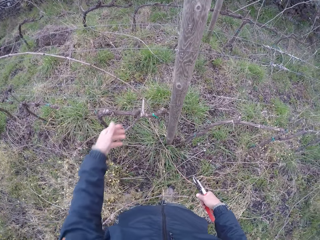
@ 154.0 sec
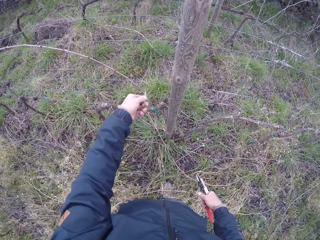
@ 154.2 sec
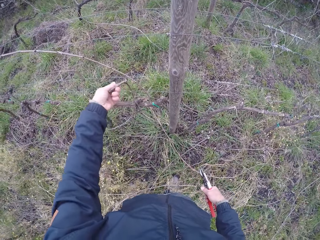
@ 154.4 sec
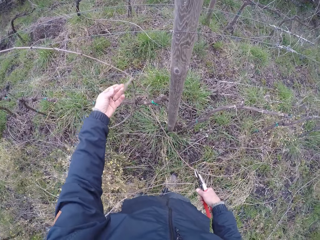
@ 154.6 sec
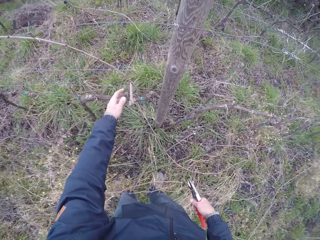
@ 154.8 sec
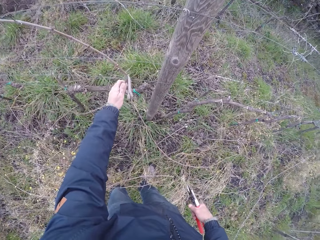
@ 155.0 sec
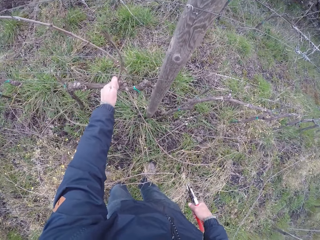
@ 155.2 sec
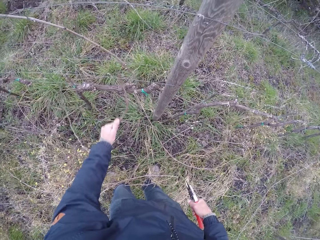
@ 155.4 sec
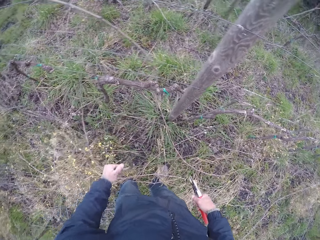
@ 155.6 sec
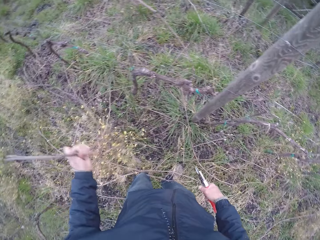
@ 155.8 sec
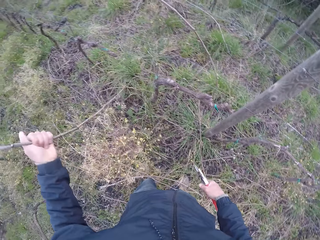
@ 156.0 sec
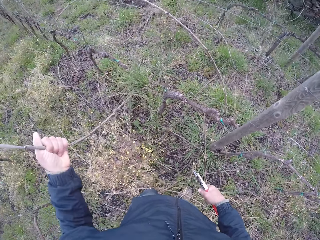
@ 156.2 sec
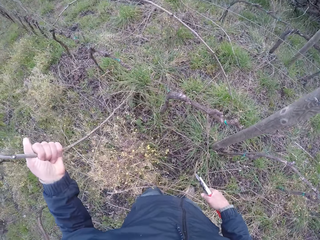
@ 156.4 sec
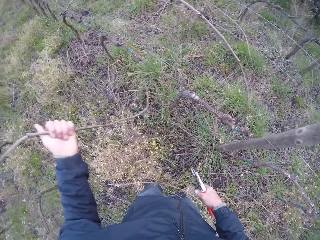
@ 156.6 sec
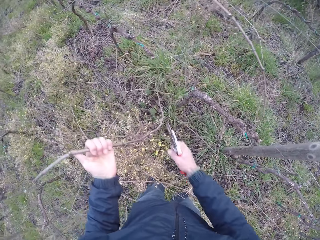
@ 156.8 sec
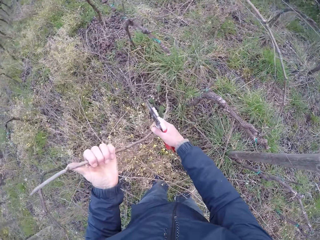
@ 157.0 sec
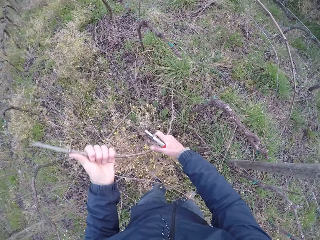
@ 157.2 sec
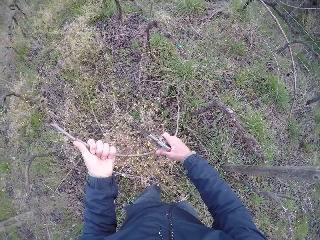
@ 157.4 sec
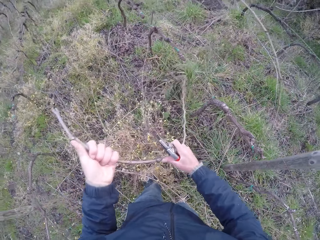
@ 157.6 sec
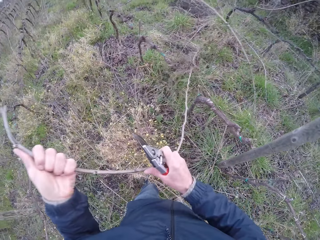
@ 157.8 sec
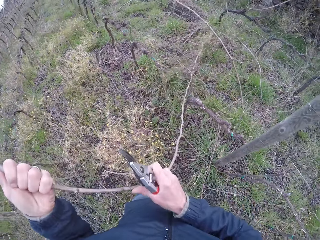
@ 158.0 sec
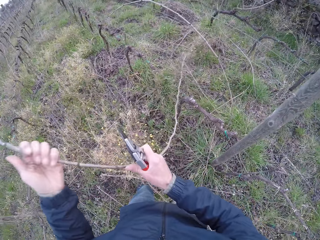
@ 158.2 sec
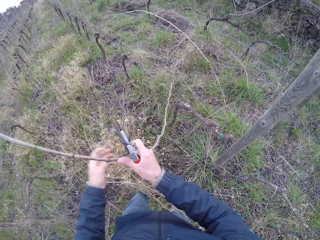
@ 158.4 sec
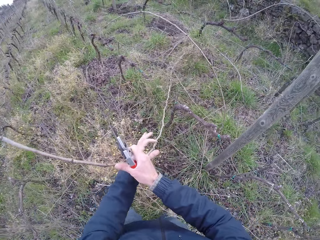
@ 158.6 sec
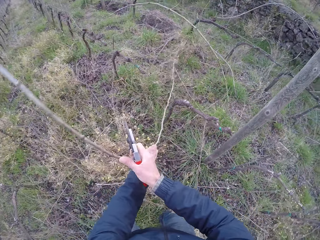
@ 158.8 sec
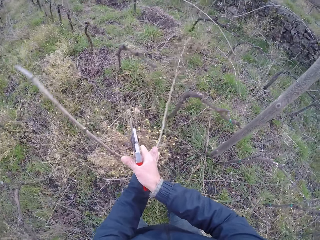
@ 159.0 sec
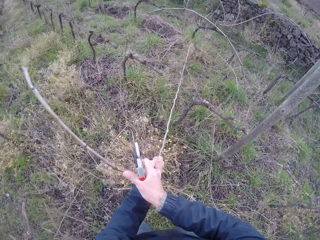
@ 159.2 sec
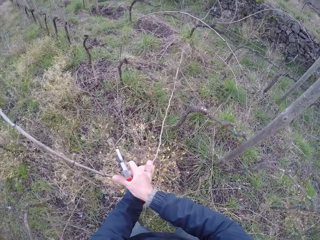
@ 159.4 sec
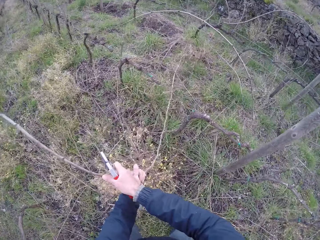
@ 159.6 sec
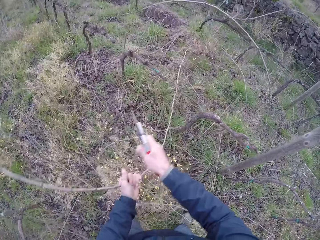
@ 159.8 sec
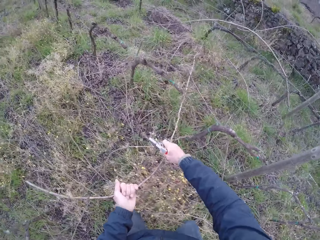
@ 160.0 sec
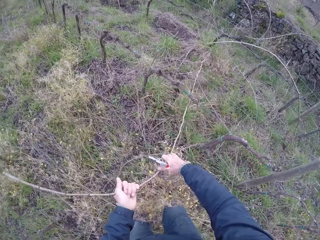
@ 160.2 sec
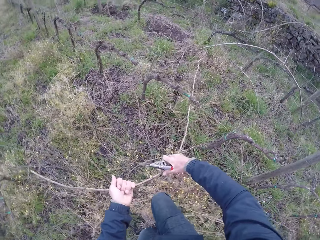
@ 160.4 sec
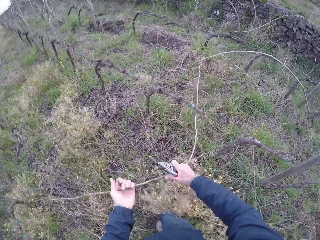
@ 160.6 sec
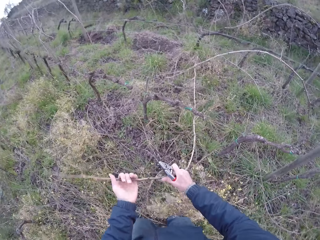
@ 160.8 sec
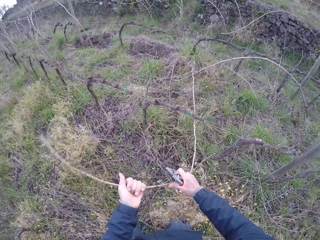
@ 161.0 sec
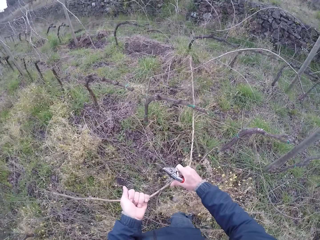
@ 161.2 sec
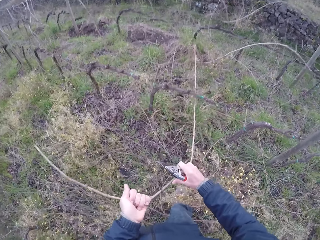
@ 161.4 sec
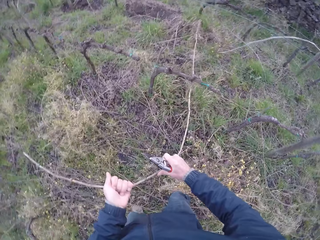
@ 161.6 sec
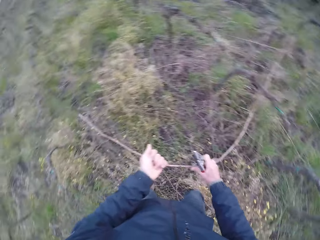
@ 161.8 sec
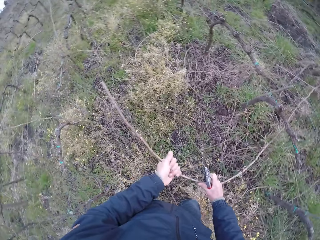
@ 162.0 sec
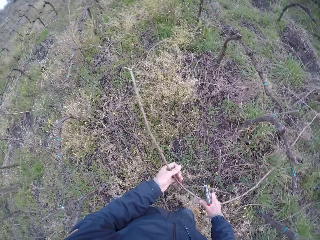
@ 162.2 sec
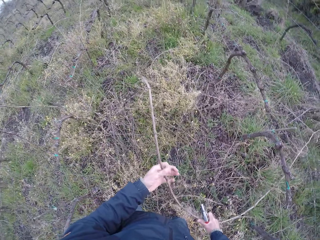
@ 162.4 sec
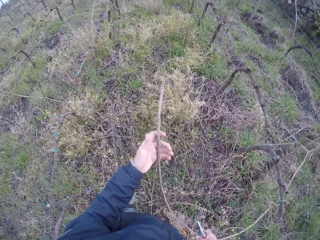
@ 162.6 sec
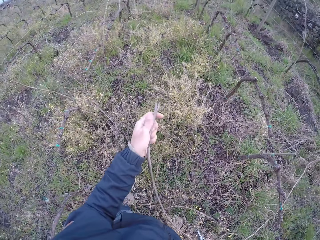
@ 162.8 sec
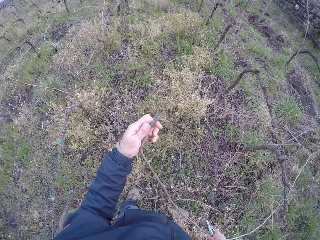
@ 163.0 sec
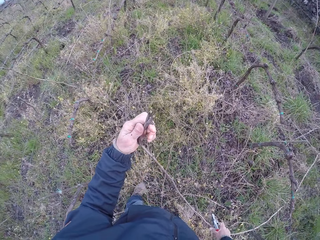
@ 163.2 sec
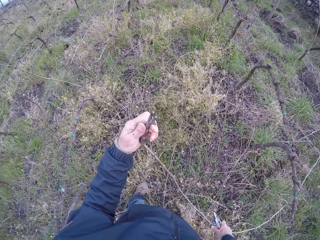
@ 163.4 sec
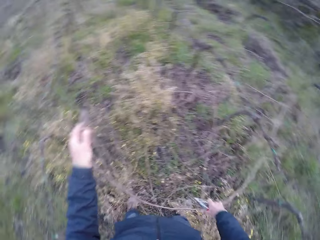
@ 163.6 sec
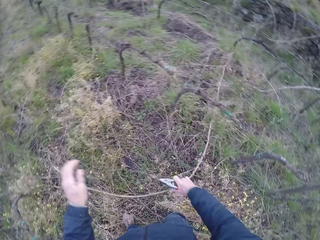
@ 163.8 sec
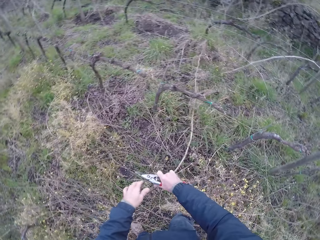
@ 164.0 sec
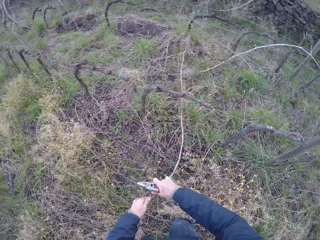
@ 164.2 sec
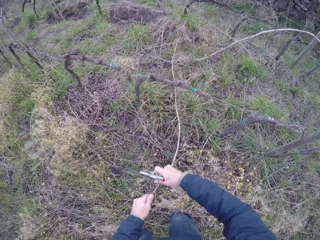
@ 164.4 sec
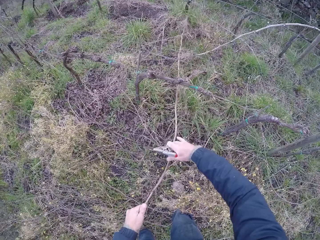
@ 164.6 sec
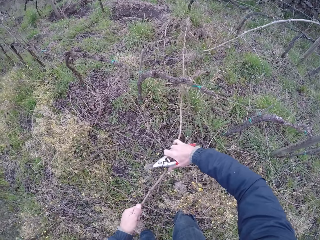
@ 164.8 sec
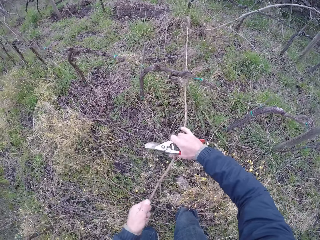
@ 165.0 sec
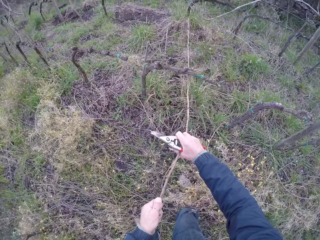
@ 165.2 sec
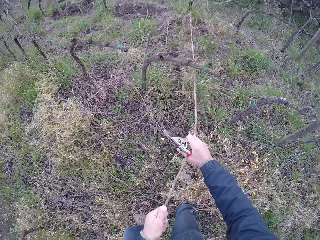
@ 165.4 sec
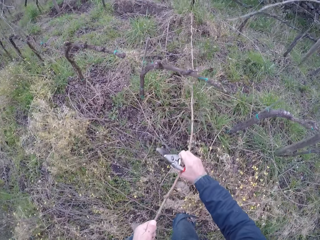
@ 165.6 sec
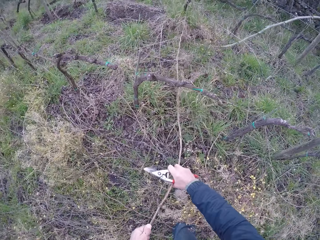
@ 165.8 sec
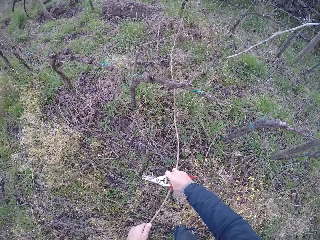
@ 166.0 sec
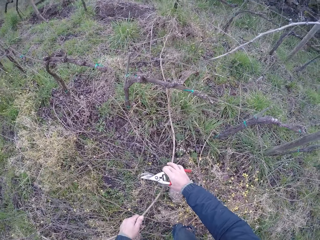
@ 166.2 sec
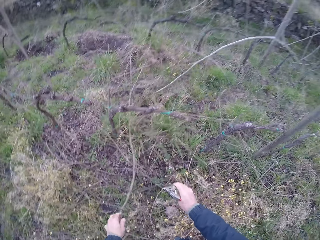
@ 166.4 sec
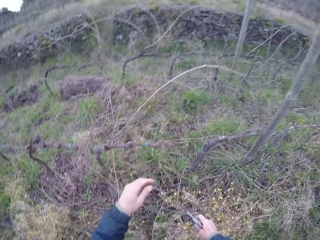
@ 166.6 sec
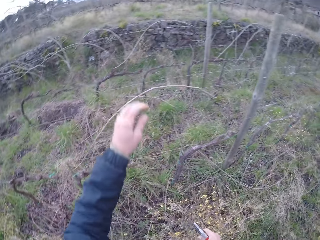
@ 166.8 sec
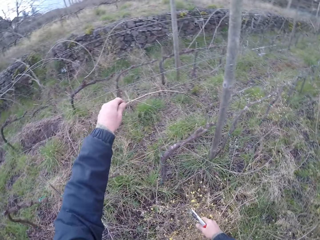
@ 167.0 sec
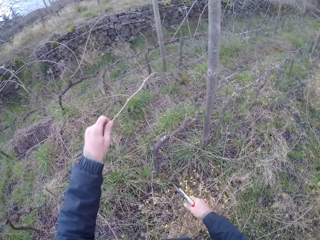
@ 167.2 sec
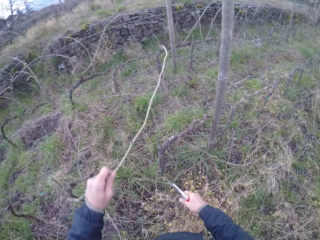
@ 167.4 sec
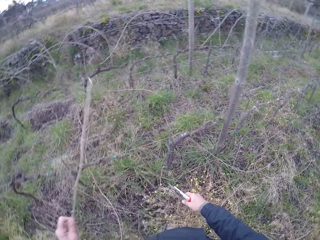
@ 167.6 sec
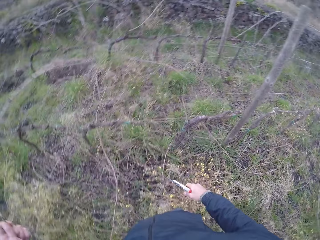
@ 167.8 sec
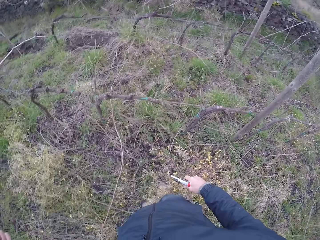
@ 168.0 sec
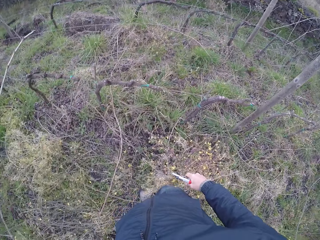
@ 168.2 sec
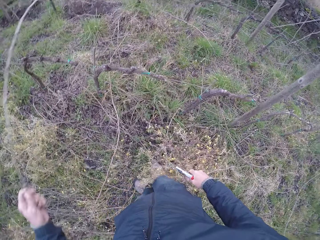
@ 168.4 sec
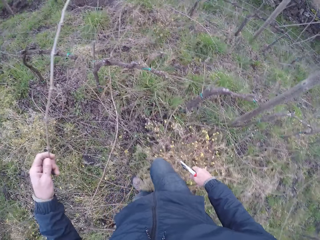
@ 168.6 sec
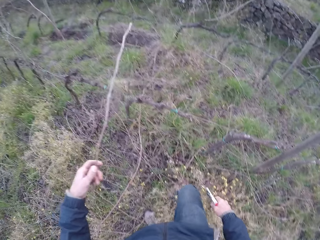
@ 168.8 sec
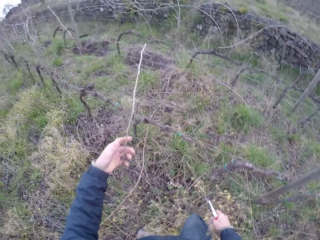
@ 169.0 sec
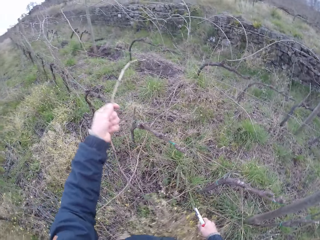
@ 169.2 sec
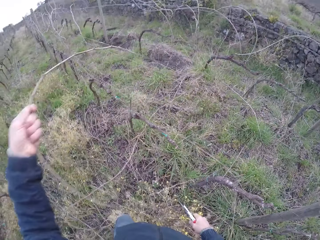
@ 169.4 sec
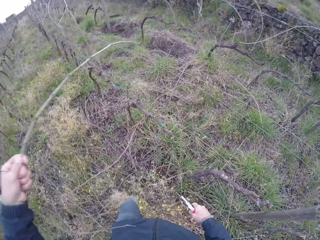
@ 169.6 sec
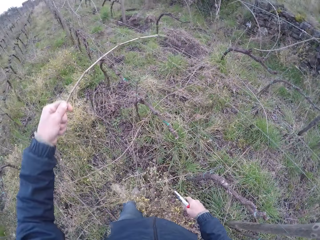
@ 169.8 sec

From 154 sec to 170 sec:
The camera wearer drops the twig on the ground with his left hand. He touches a twig on the wire fence with his left hand. He removes the twig on the wire fence with his left hand. He pulls the twig from the wire fence with both hands. He pulls a twig from the wire fence with his left hand. He drops the wood or twig on the ground.

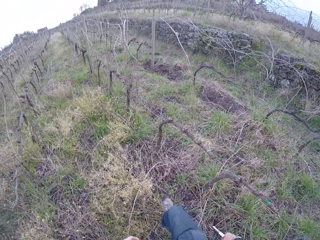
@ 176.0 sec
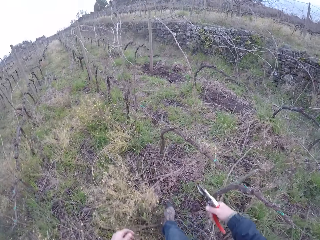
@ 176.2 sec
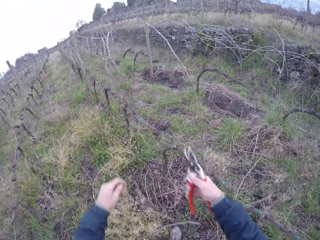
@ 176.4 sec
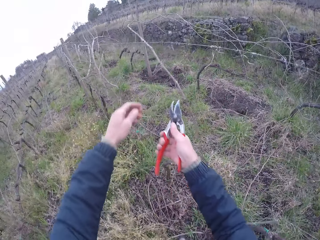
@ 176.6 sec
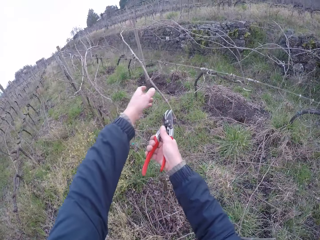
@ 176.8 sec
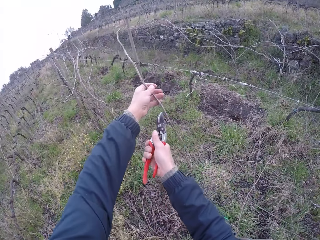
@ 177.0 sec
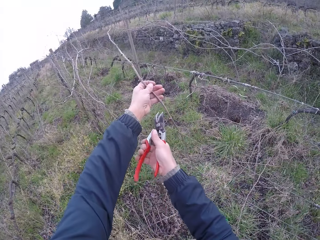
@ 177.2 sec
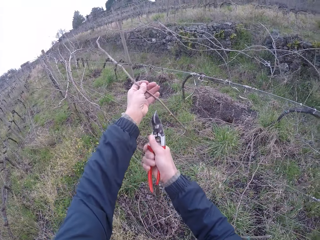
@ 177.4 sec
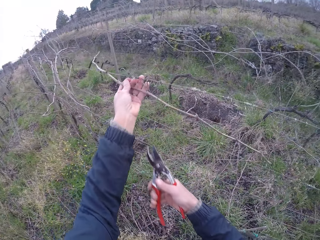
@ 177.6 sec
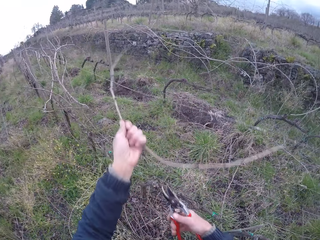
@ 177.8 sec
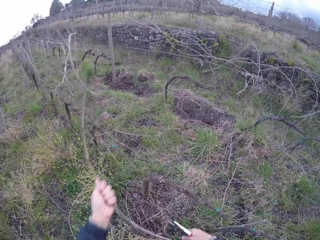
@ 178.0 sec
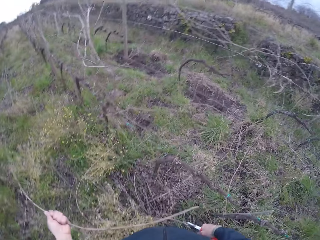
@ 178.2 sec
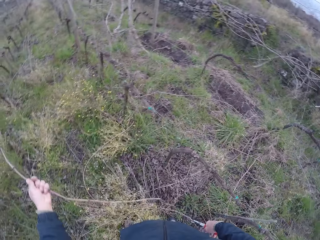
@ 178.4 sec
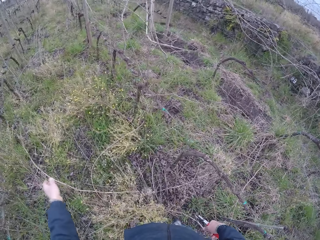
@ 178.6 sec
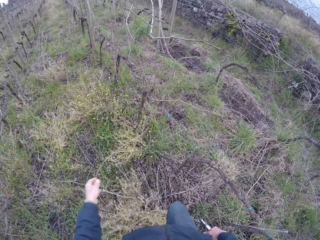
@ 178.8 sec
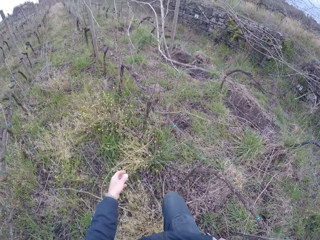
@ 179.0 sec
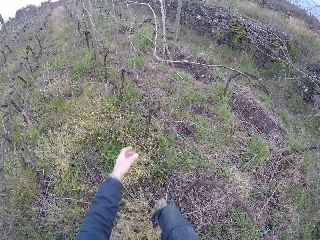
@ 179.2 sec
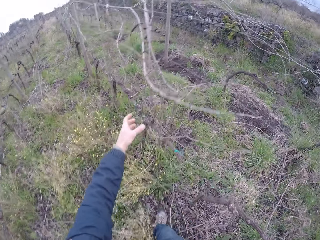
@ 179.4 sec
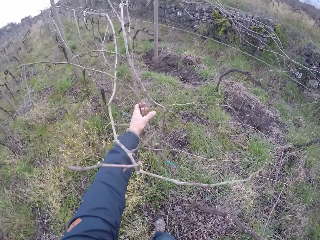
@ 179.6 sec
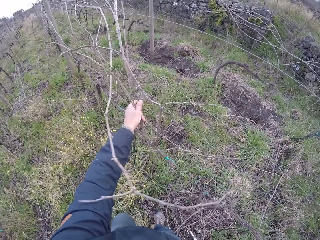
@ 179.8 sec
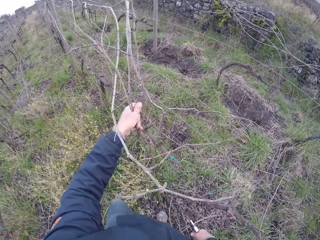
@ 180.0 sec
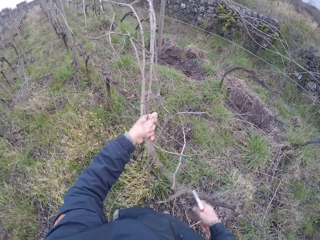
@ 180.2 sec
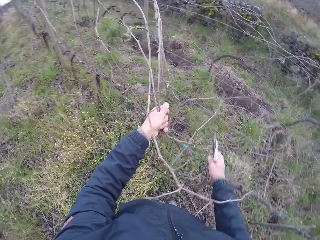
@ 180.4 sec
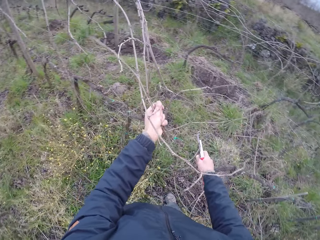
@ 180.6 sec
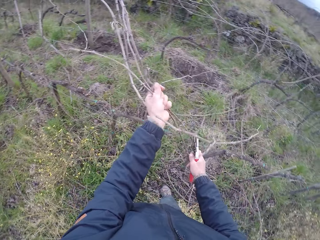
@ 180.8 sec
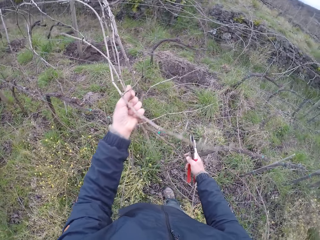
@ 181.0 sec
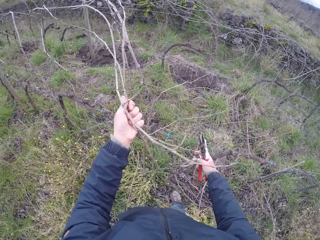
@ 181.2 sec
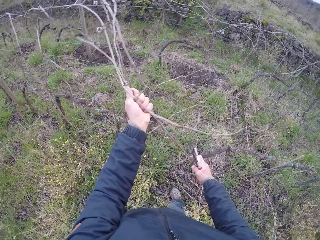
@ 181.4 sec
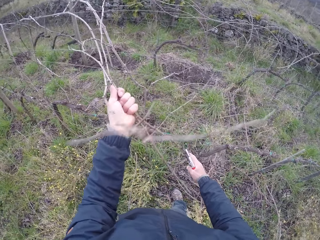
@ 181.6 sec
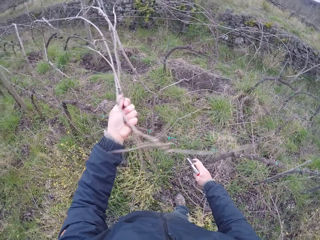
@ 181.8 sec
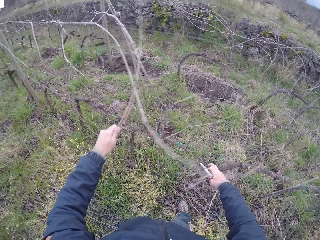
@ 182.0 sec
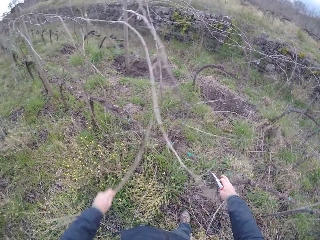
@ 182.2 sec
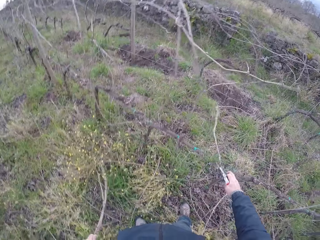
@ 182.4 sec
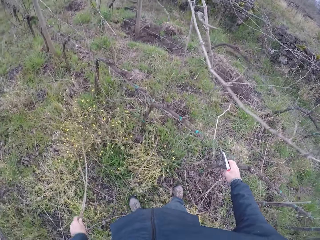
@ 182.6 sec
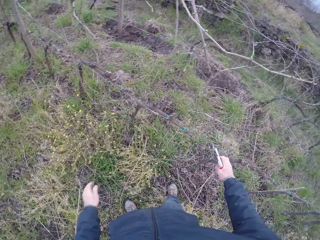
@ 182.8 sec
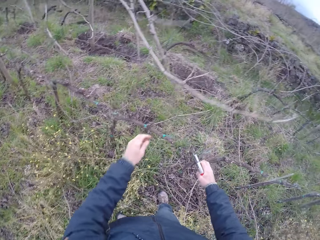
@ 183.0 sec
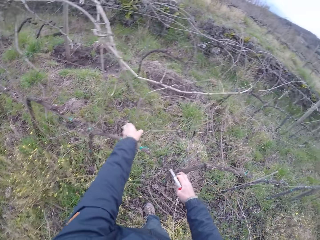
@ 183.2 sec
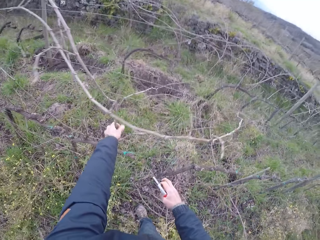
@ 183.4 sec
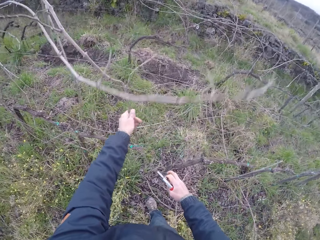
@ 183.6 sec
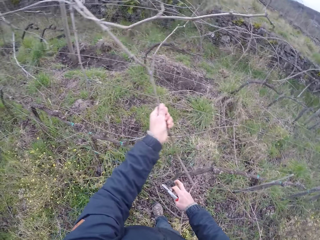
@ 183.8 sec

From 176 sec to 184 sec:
The camera wearer removes a twig on the wire fence with his left hand. He cuts the wood or twig with the secateurs. He drops the twig on the ground with his left hand. He pulls some twigs on the wire fence with his left hand. He cuts the wood with the secateurs. He holds the wire fence with his right hand. He drops the wood on the ground.
